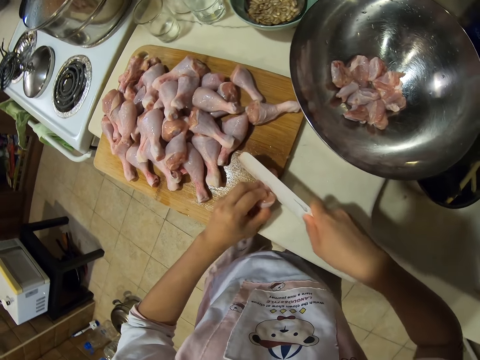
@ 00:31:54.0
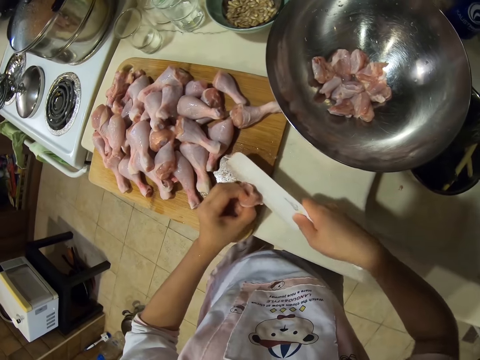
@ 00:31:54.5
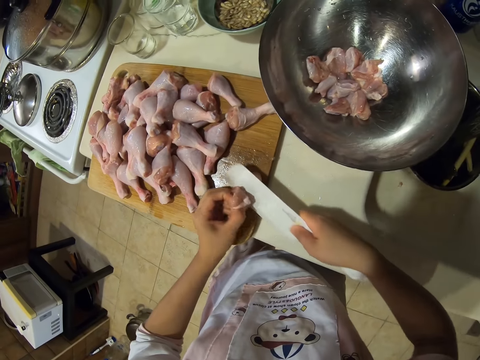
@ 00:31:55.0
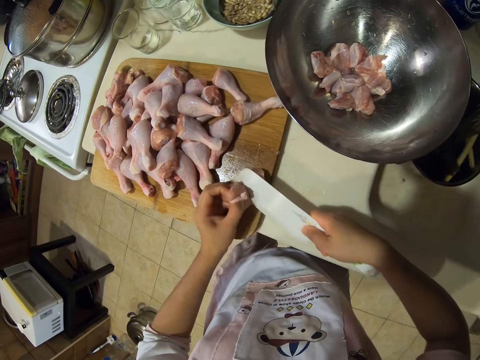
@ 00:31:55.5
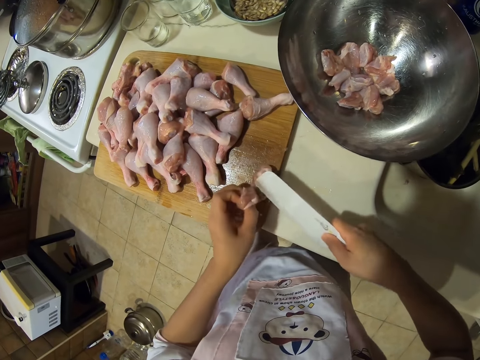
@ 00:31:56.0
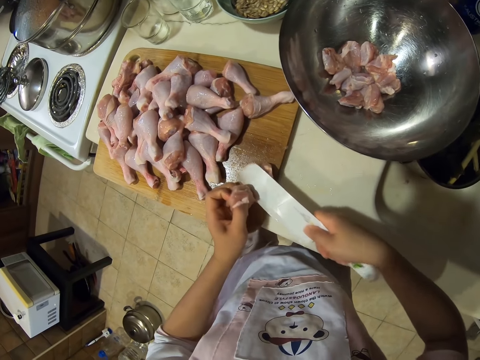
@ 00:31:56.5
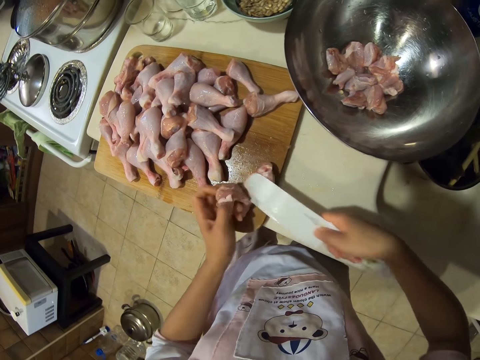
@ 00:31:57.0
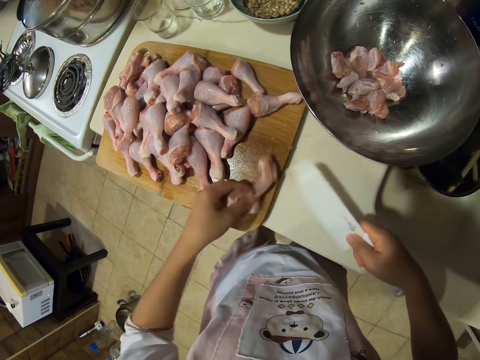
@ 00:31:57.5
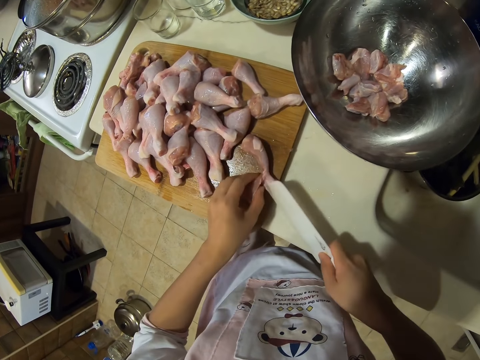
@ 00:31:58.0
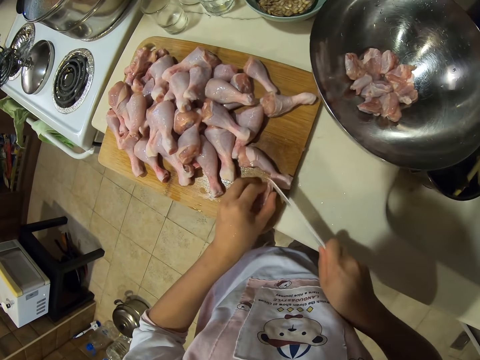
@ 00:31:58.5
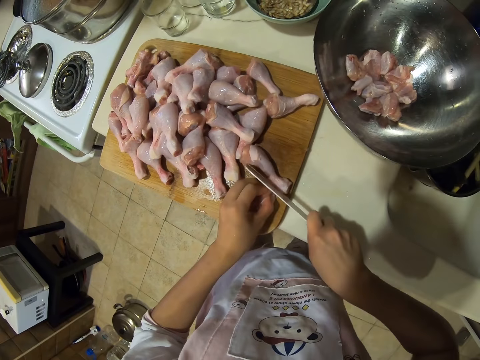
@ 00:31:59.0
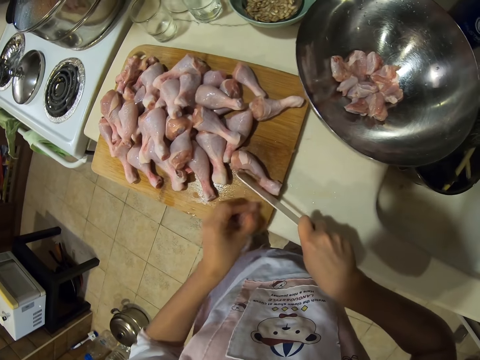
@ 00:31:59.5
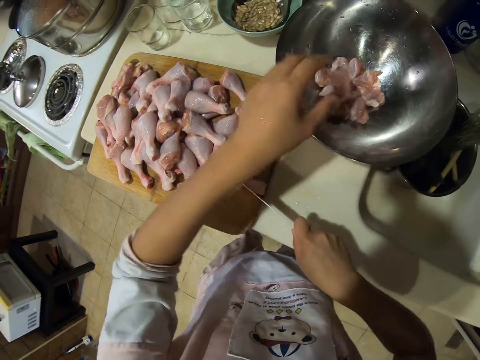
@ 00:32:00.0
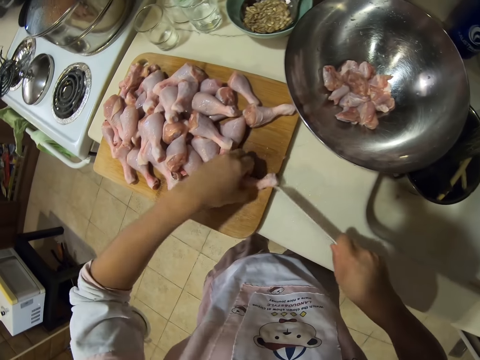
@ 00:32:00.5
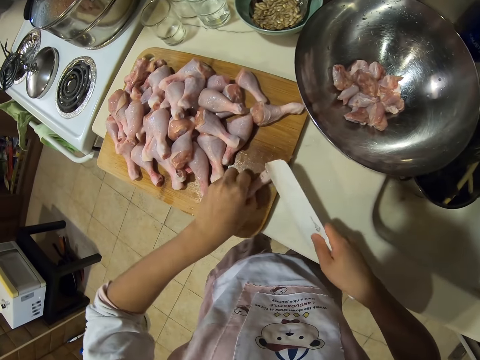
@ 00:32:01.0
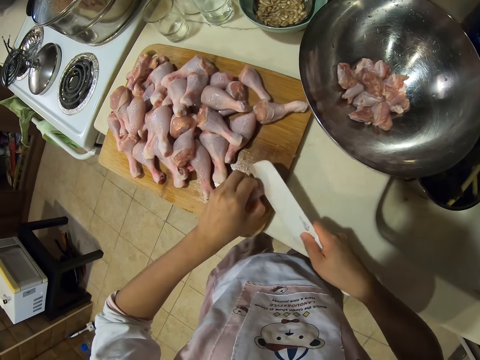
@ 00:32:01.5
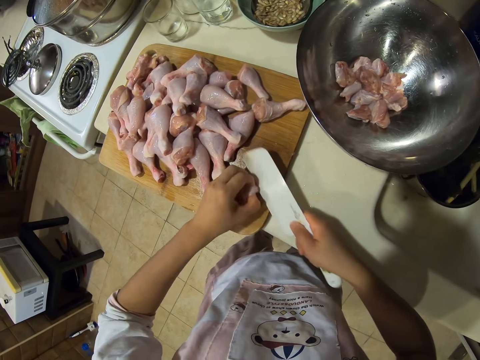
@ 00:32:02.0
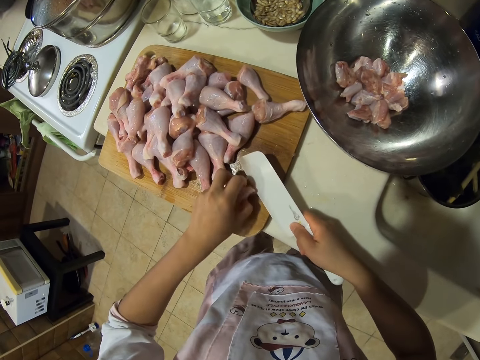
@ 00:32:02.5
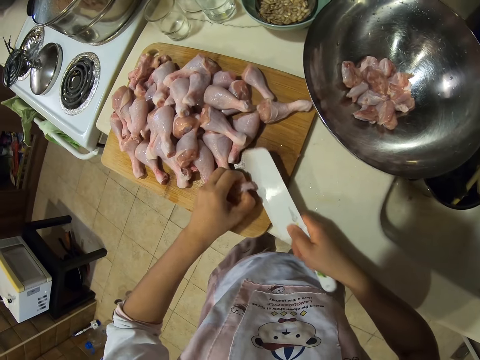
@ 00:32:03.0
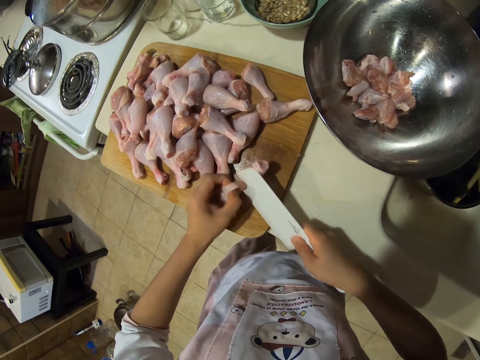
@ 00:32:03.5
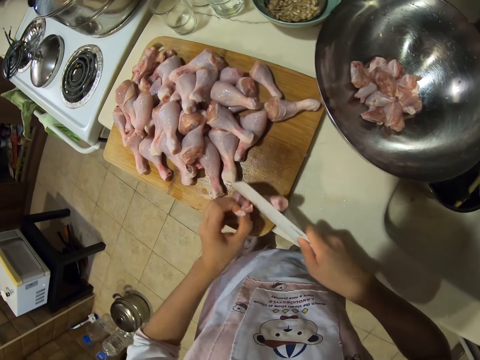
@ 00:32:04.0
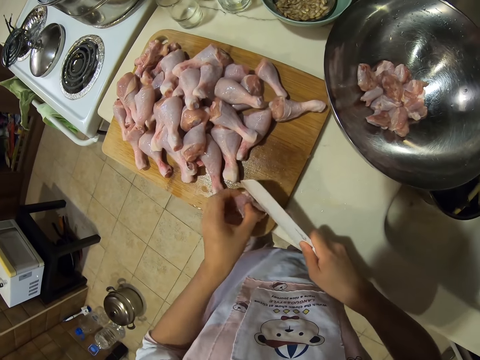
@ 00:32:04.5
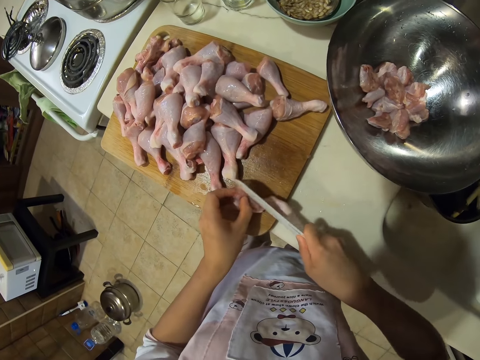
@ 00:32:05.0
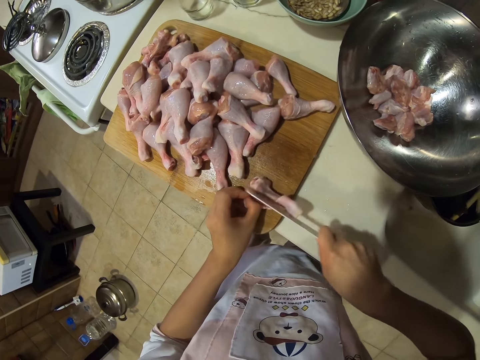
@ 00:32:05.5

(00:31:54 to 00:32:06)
The camera wearer debones the chicken drumstick. They cut using a knife. They put the chicken meat in the bowl. They debone the chicken drumstick. They cut the meat with the knife.

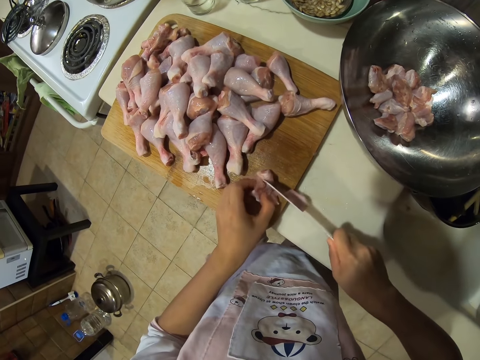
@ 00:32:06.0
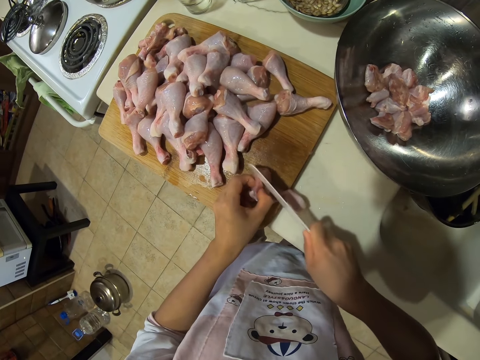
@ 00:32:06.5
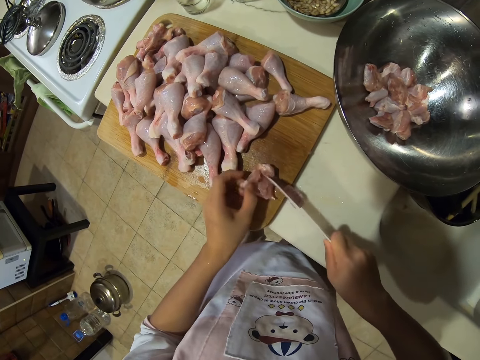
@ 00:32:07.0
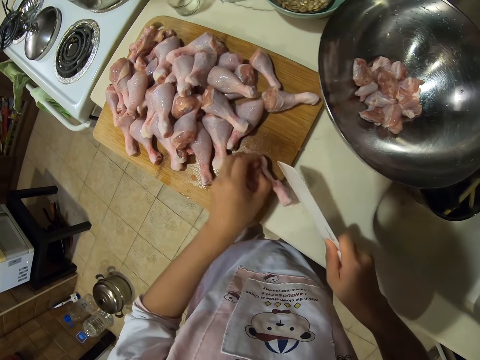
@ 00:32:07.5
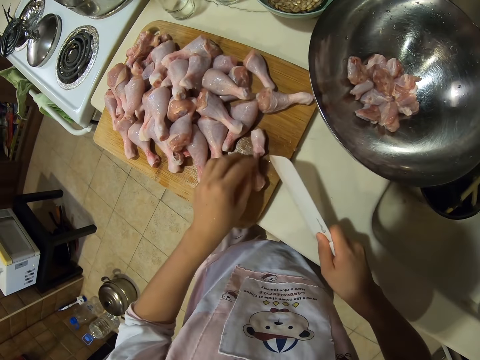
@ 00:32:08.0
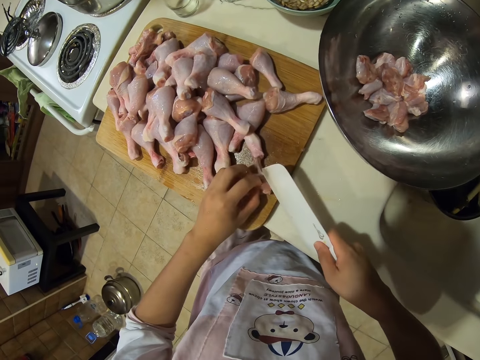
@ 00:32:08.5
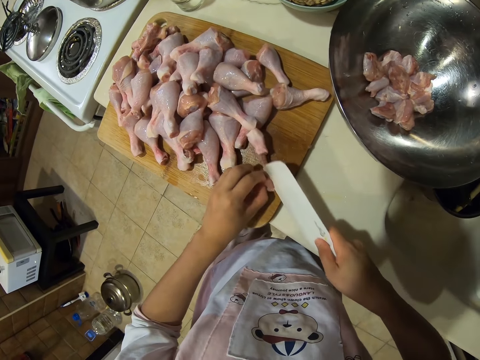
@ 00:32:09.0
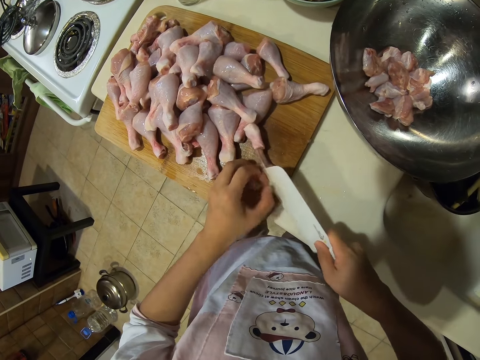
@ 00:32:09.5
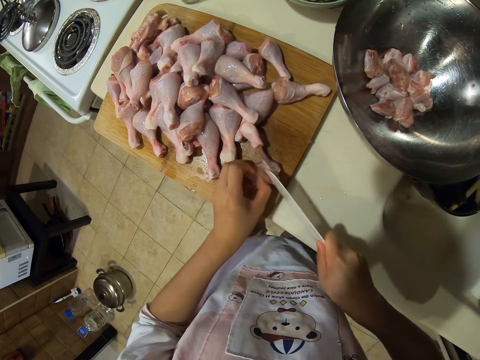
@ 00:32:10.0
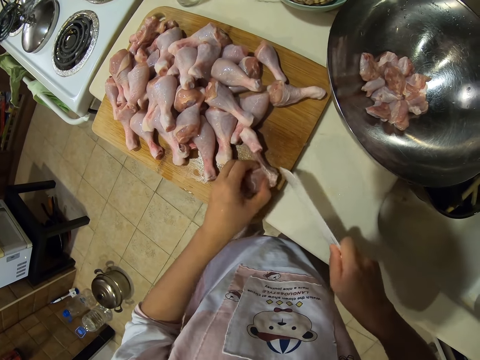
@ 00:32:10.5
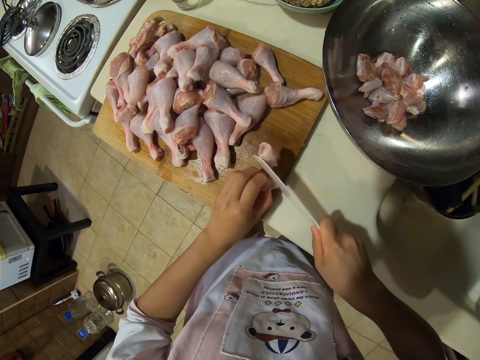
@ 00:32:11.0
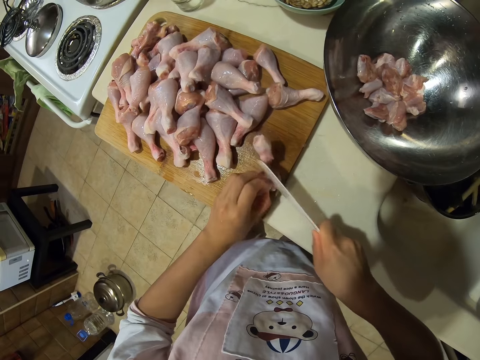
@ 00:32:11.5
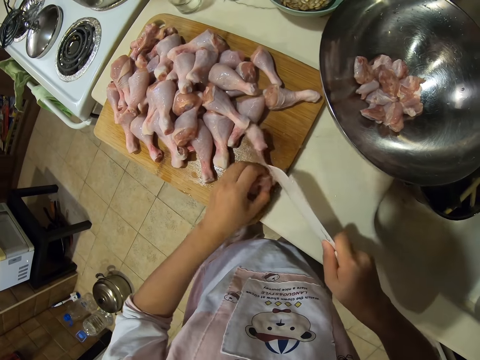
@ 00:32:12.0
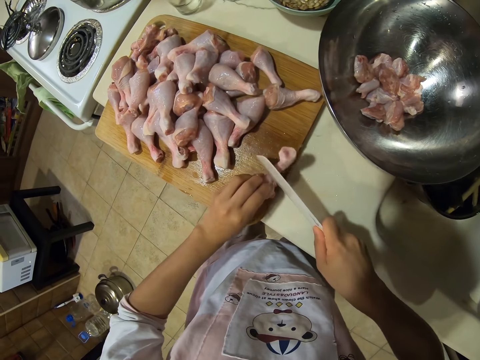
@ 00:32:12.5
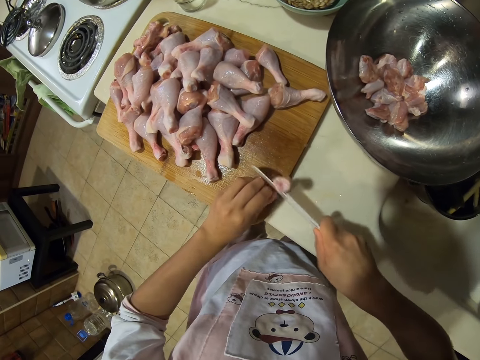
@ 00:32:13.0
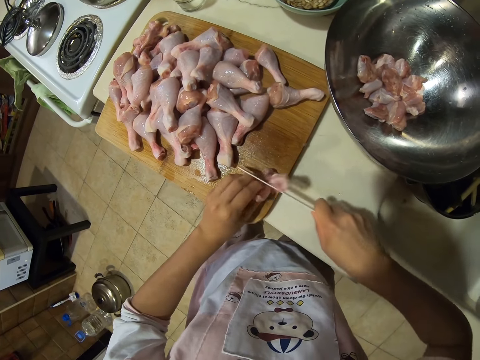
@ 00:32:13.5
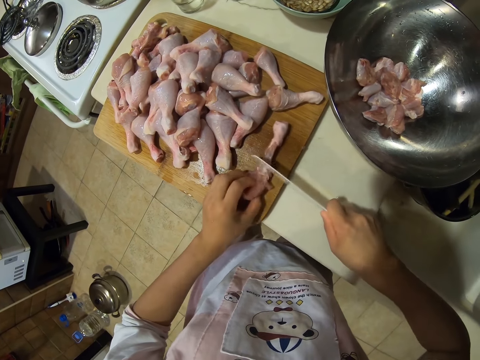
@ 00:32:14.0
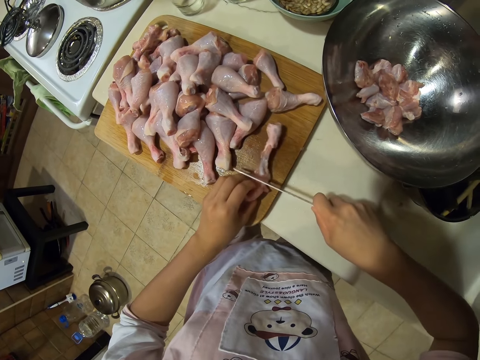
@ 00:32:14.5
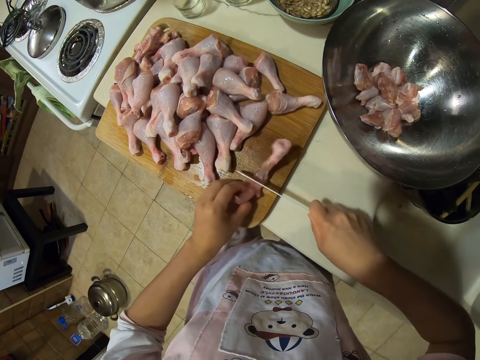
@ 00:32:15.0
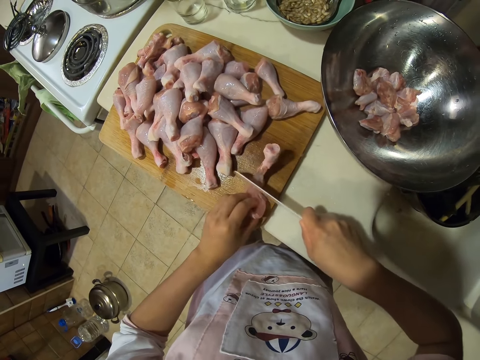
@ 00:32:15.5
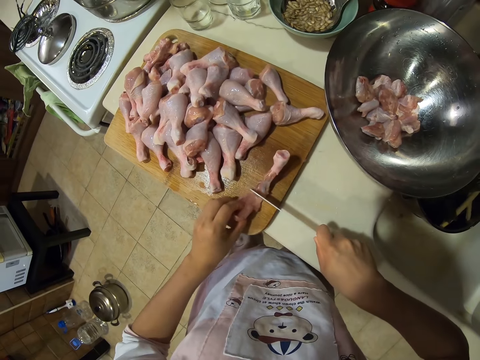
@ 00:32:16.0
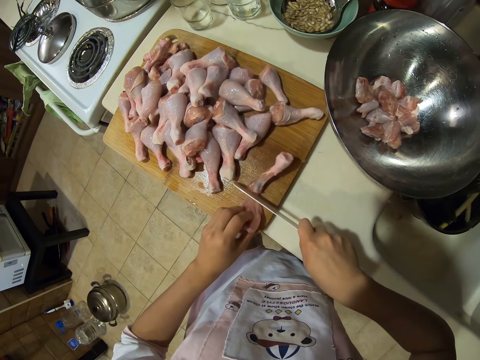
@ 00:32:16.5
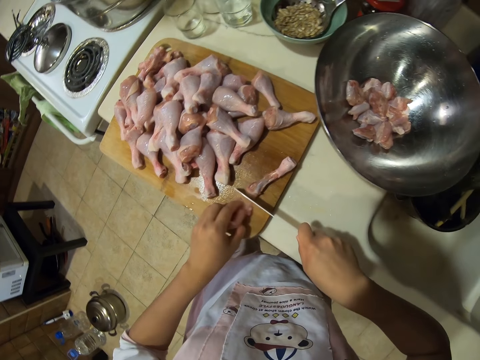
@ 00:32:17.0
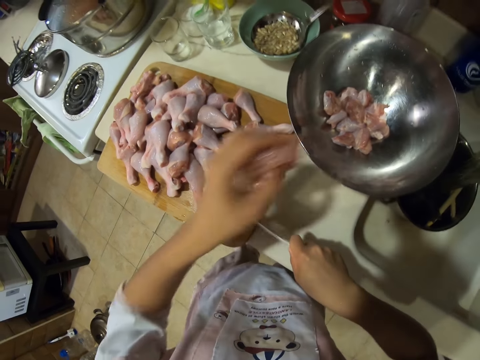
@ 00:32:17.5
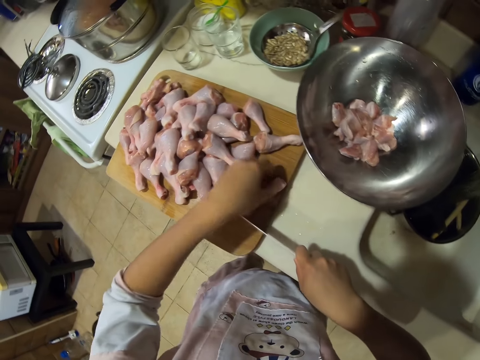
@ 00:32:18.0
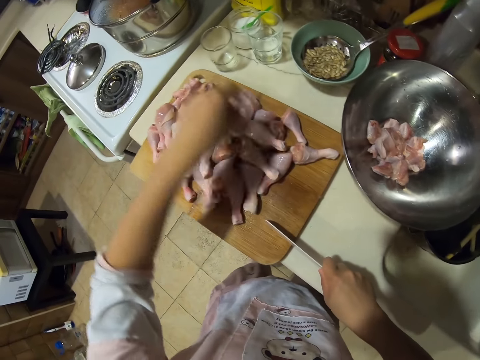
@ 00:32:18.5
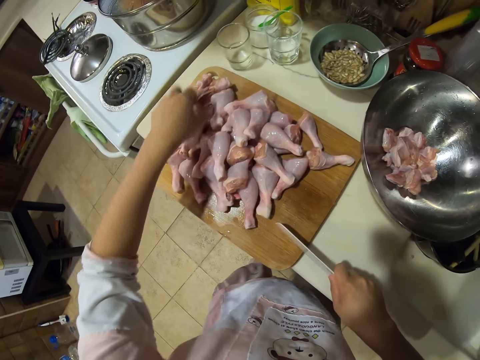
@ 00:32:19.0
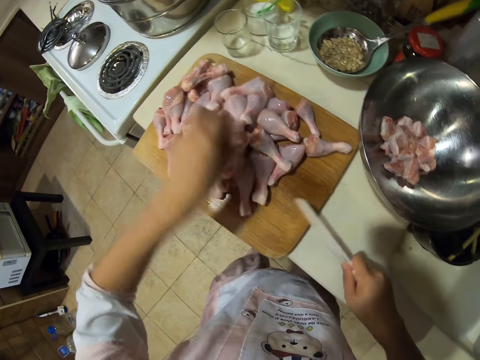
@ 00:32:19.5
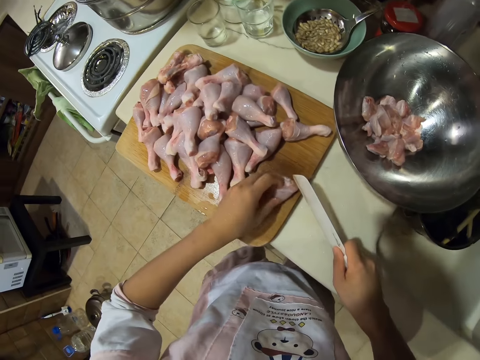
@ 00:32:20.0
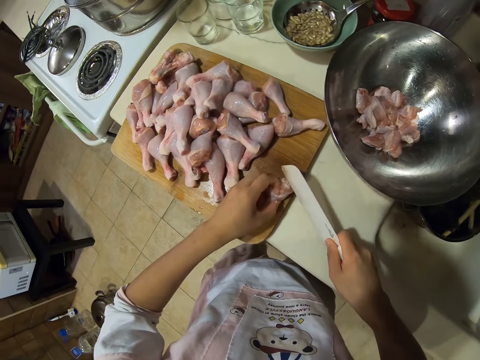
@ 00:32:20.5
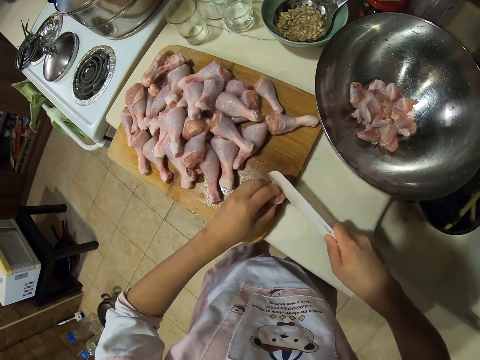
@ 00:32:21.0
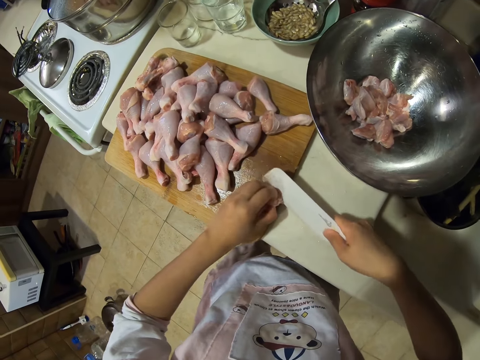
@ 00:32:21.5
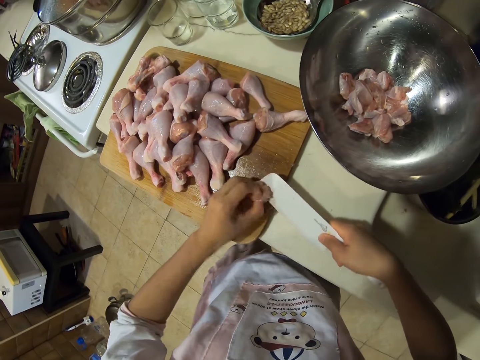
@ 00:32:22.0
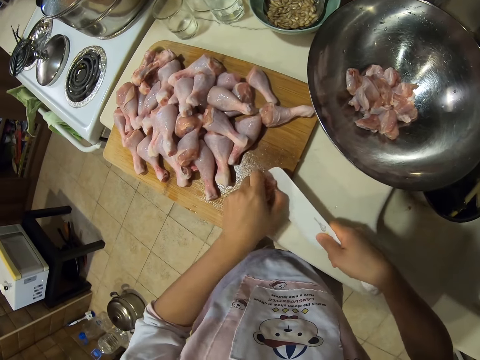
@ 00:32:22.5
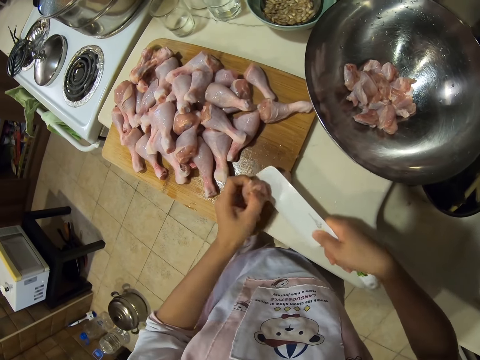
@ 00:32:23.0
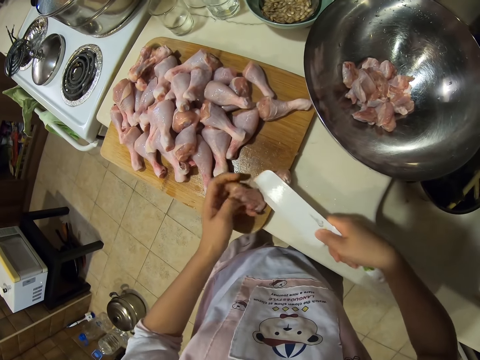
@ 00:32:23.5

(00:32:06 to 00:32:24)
The camera wearer flips the piece of meat. They cut the meat with a knife. They cut the meat with the knife again. They put the chicken meat in the bowl. They place the bone on the chopping board. They pick a chicken drumstick. They cut the meat with the knife. They debone the chicken drumstick.
